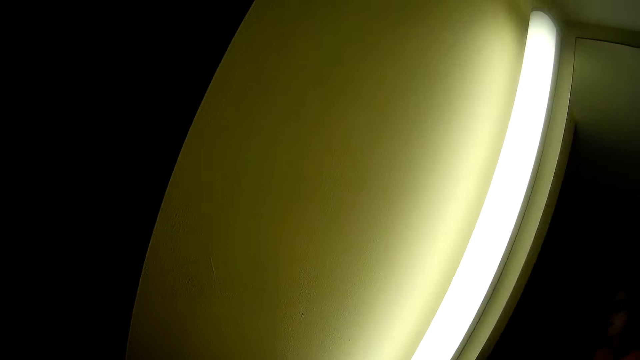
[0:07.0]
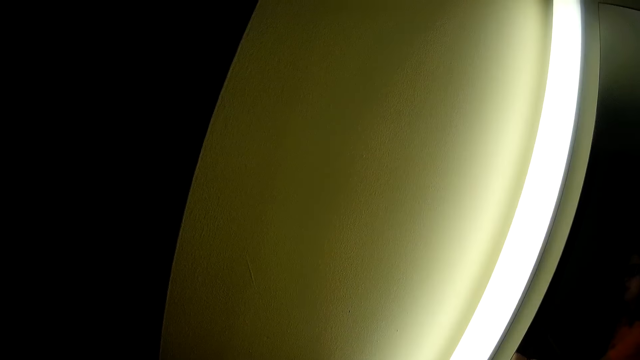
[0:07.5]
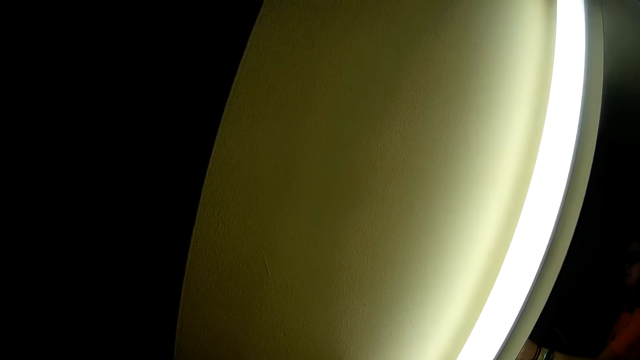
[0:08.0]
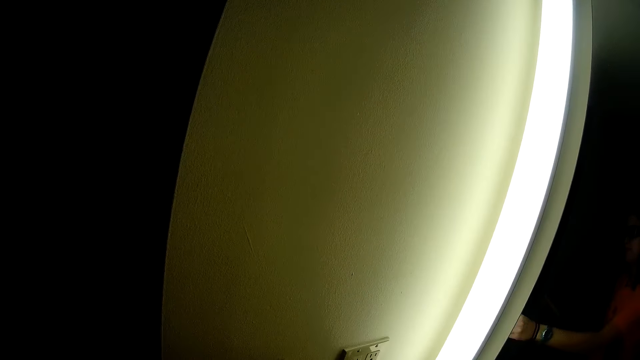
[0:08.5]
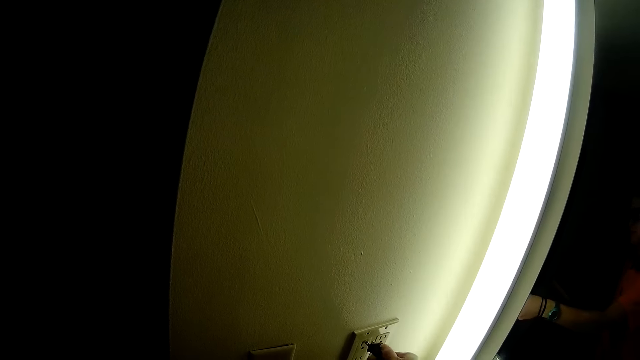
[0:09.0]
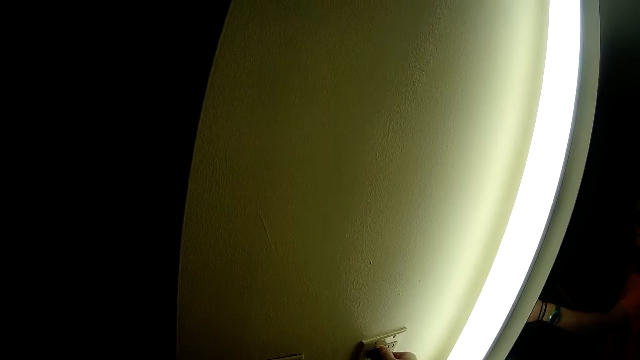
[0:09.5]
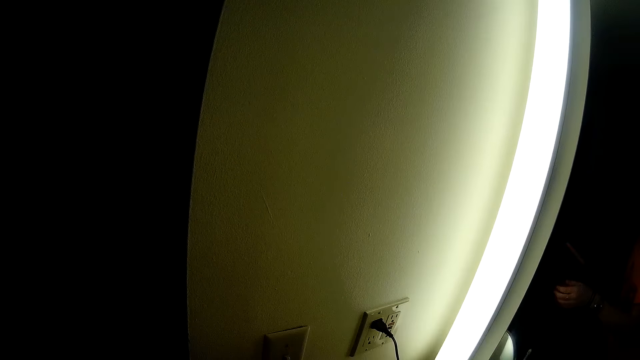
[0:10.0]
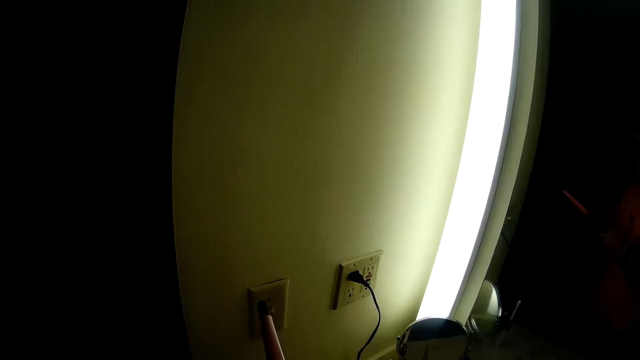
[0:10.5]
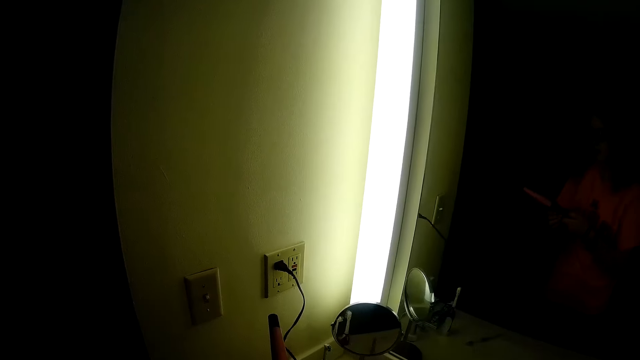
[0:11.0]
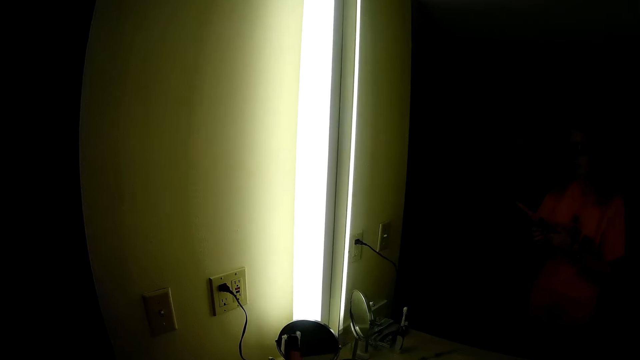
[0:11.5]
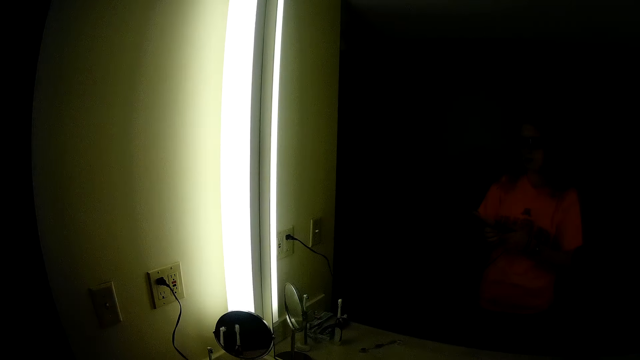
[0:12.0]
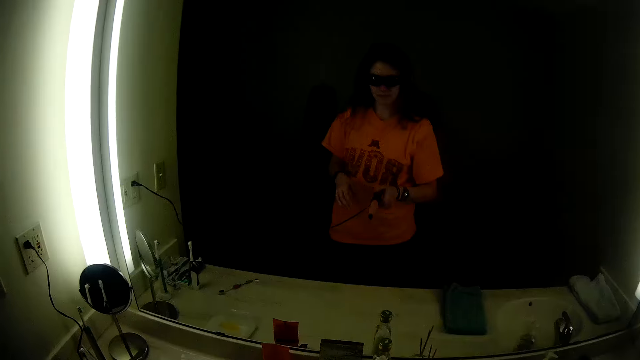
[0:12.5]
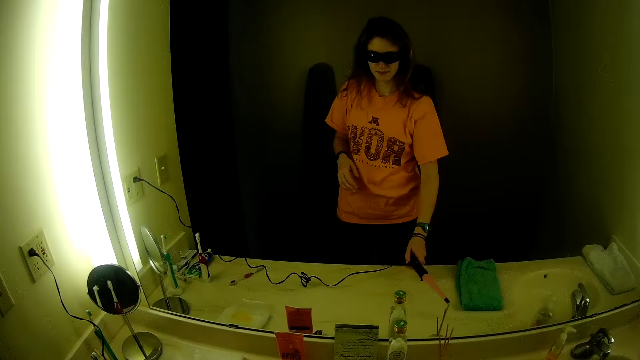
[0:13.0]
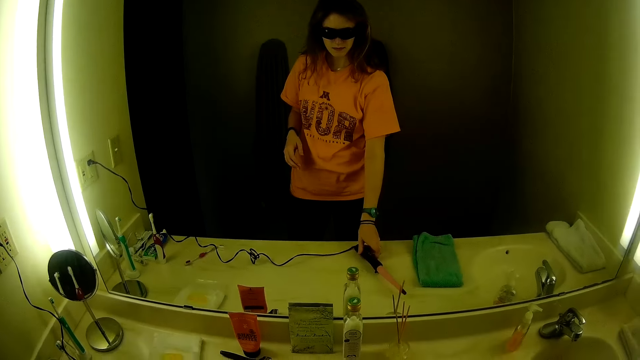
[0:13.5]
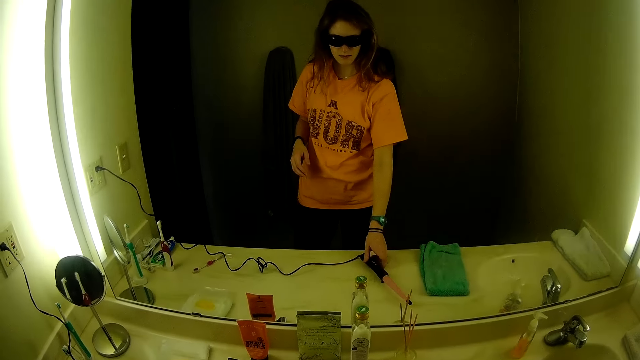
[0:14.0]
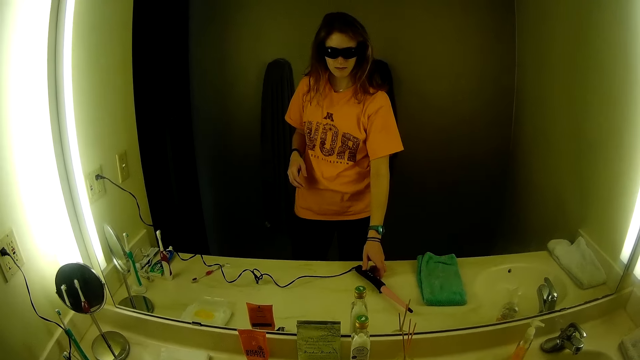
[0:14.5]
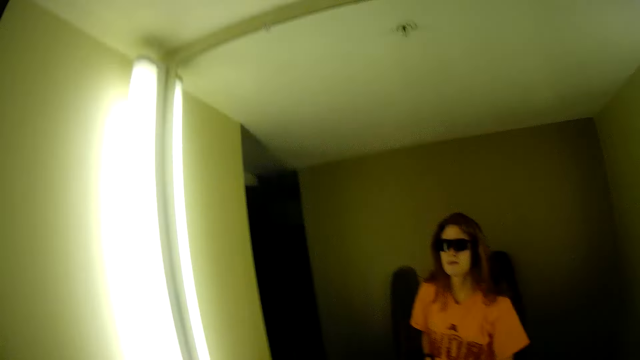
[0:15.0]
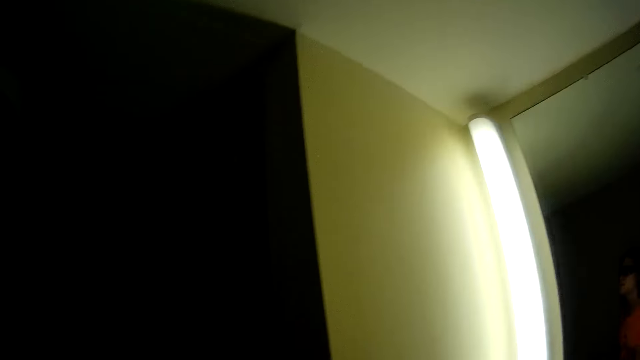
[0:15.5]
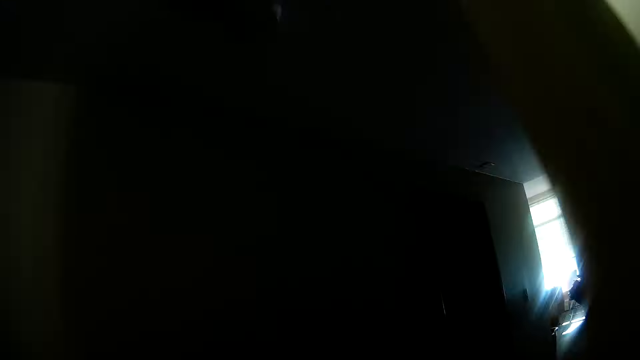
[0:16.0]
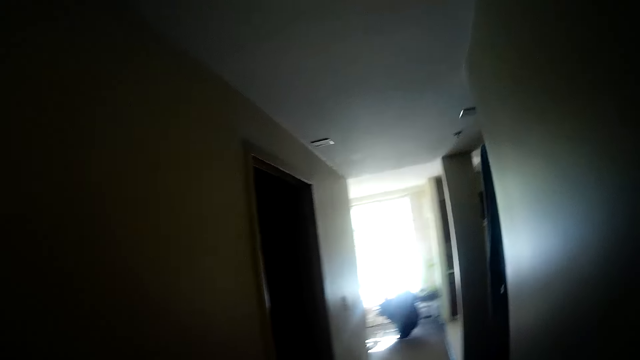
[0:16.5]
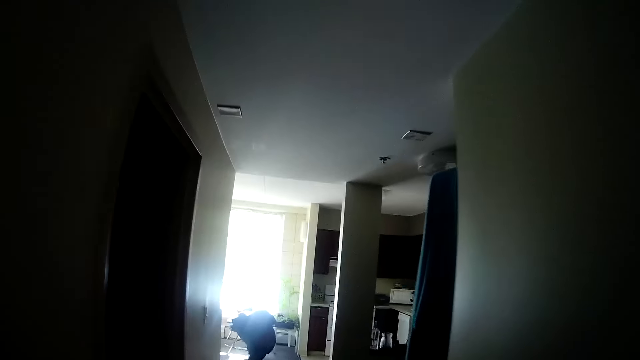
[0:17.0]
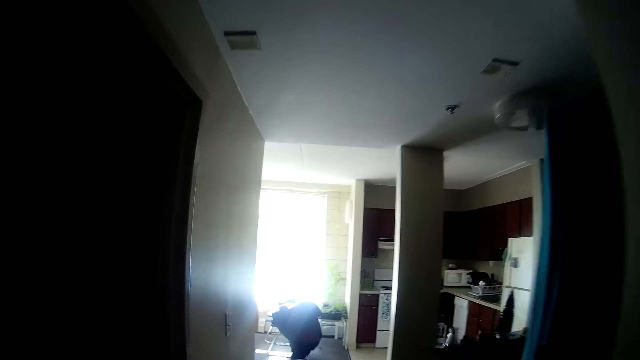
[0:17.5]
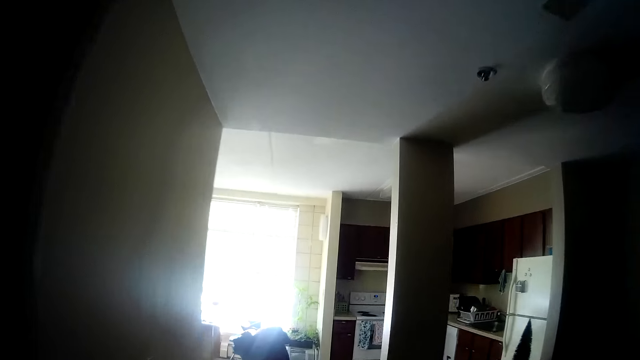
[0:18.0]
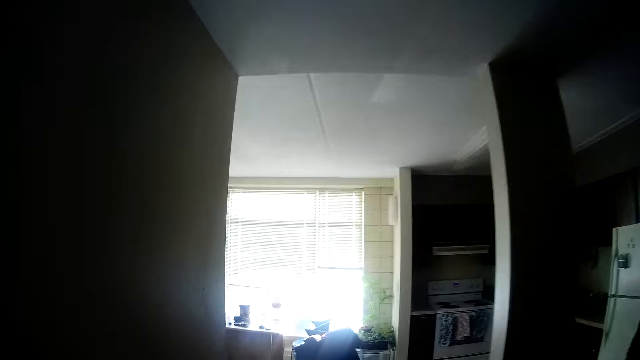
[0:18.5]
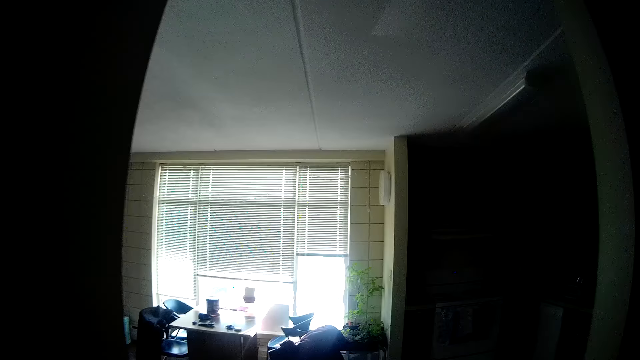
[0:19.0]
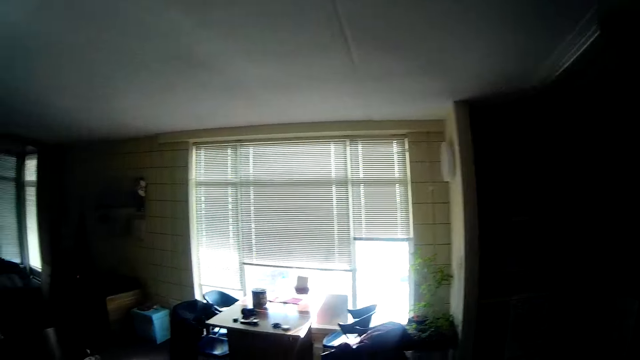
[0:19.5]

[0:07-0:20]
The camera wearer plugs a hair curler or hair straightener into a socket on the wall with her right hand. She looks at the hair straightener. She holds the hair curler with both hands. She drops the hair curler on the dressing table with her right hand. She walks out of the bathroom.

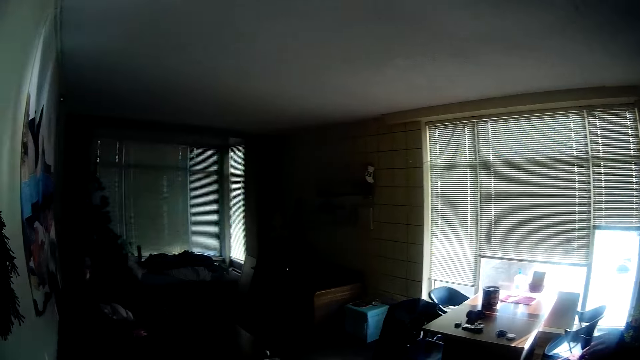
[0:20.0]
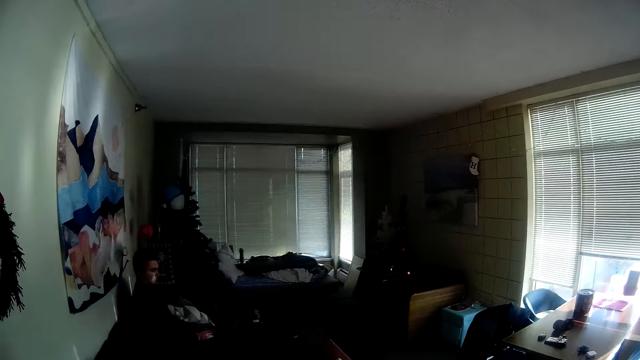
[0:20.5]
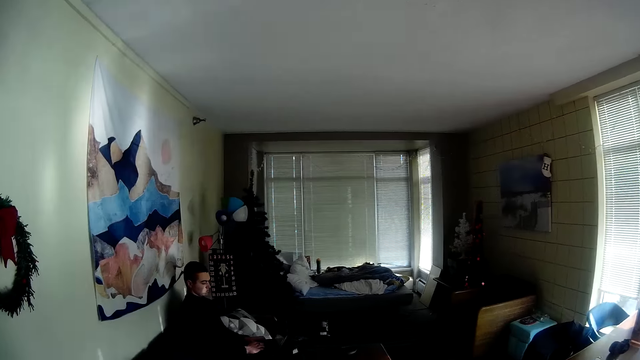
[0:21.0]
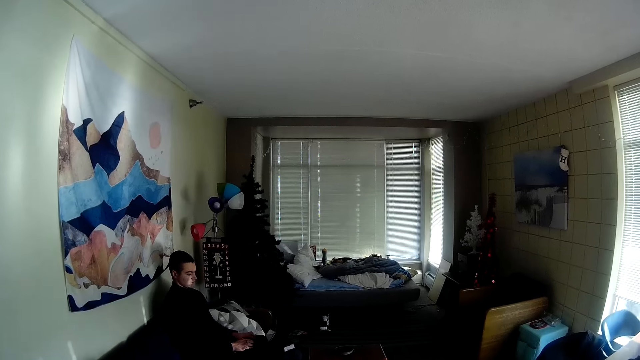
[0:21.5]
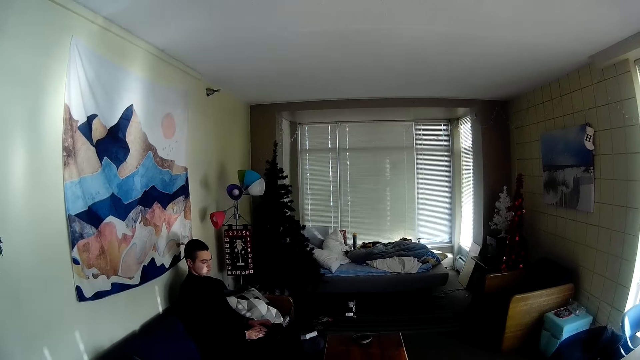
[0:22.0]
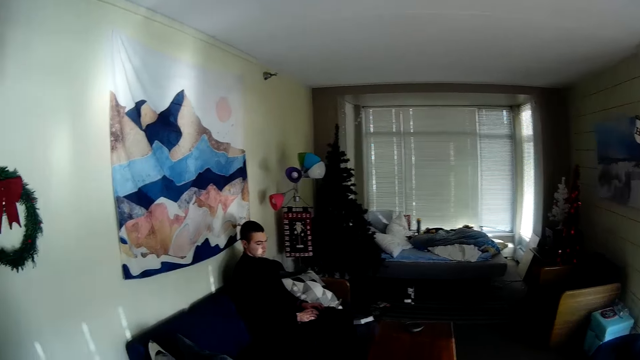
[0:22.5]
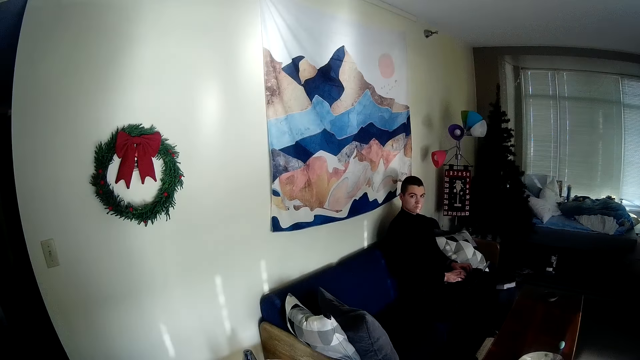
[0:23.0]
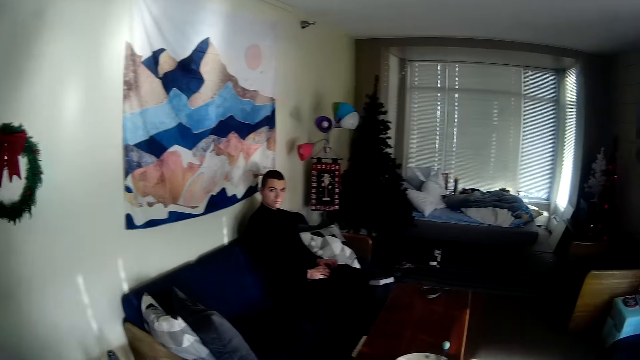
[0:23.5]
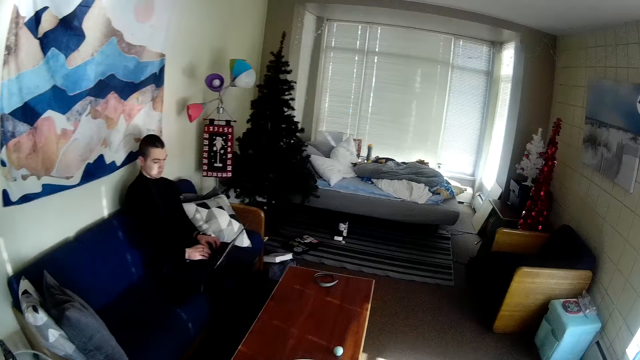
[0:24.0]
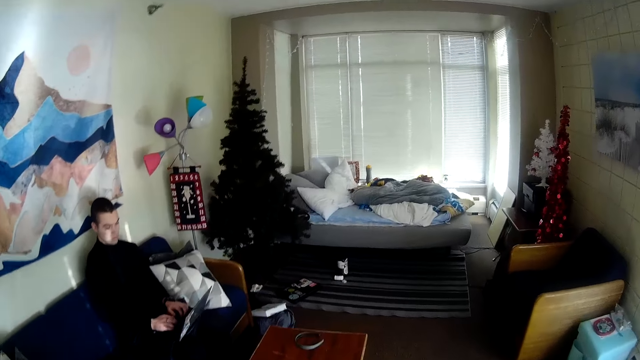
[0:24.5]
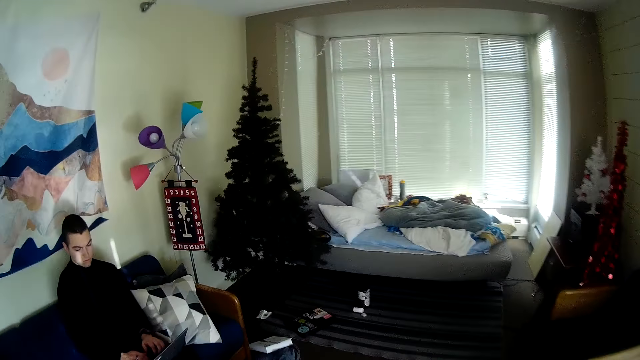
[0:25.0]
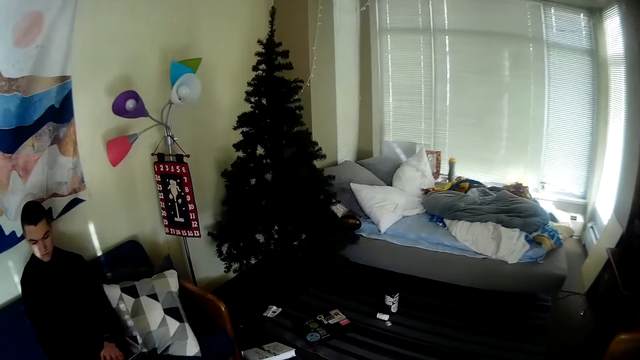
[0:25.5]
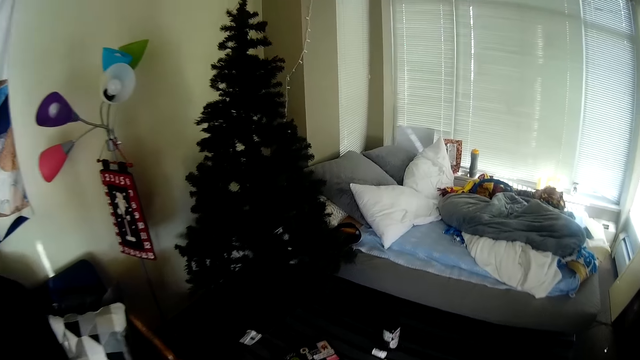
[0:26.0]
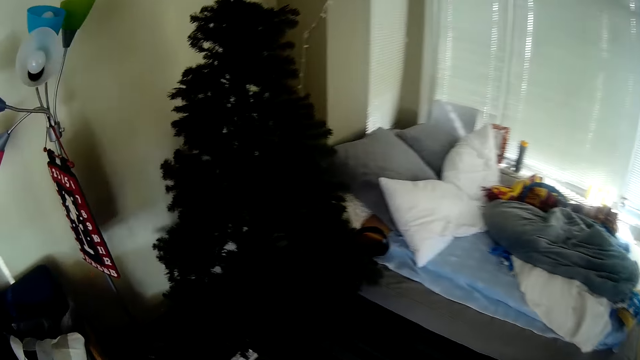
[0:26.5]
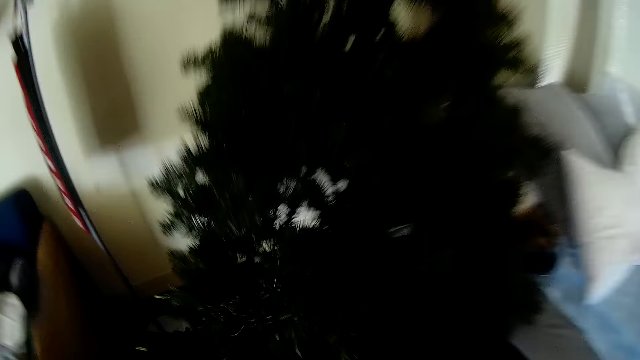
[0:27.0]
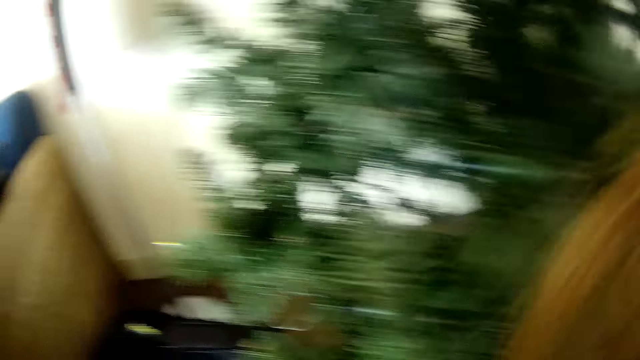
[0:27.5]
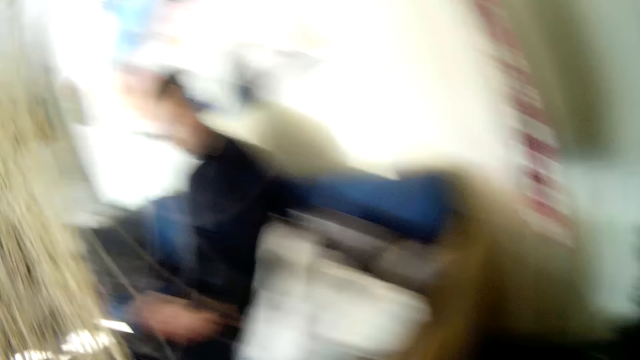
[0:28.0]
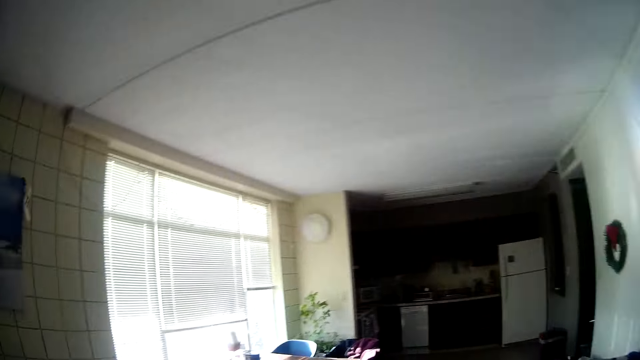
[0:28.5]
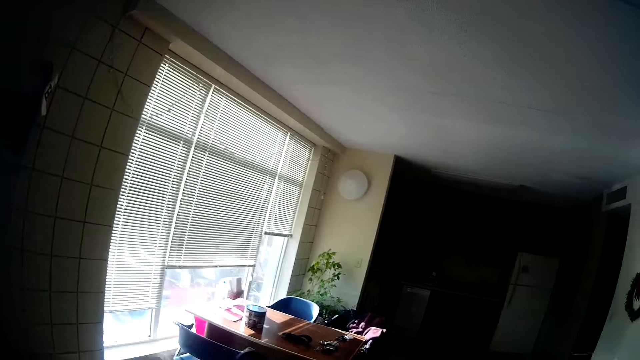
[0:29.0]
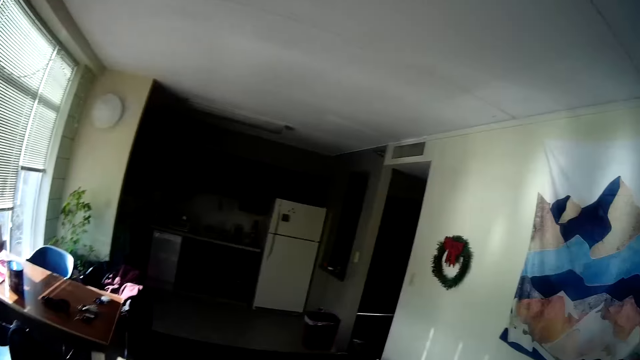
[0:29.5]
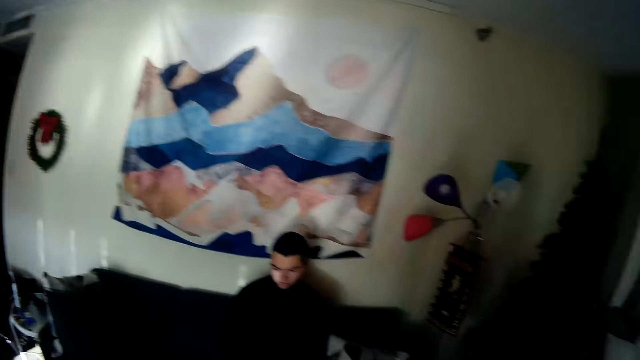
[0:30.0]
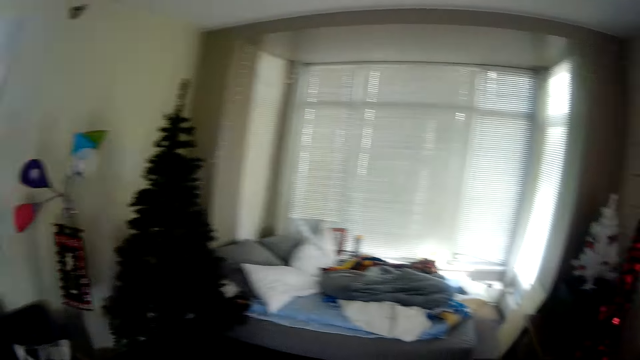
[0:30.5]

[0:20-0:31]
A man operates the laptop. The man sits on a chair and turns his head. The camera wearer walks around the room. They bend down in front of a Christmas tree on the ground. They stand up and walk around the room.
